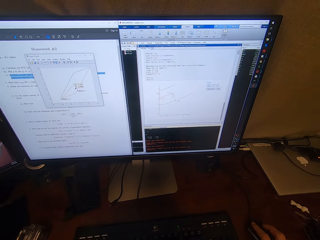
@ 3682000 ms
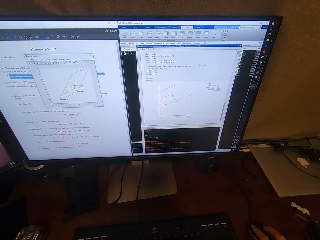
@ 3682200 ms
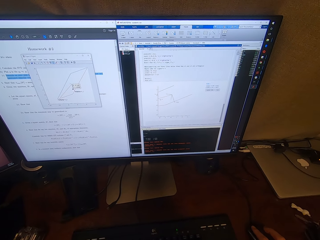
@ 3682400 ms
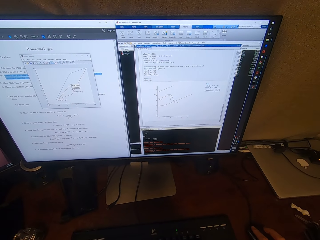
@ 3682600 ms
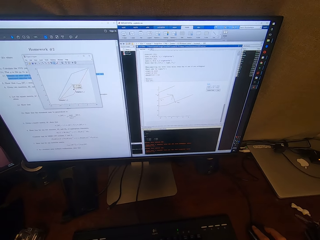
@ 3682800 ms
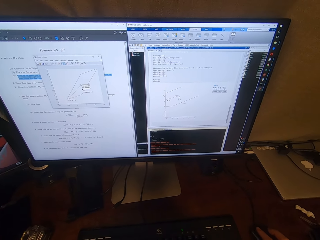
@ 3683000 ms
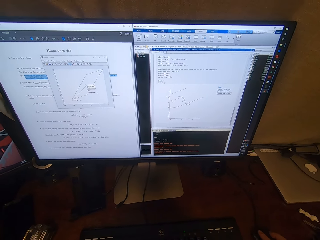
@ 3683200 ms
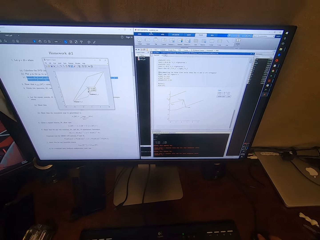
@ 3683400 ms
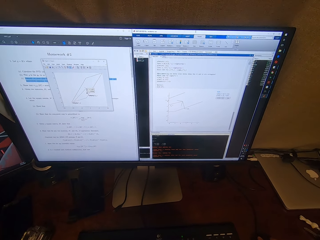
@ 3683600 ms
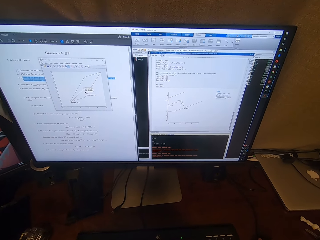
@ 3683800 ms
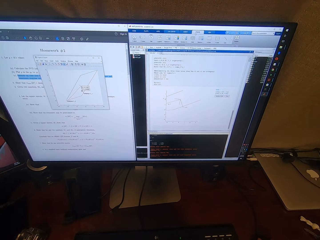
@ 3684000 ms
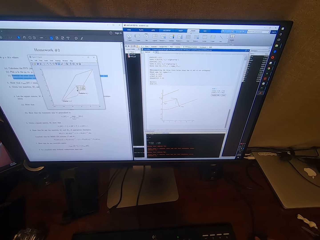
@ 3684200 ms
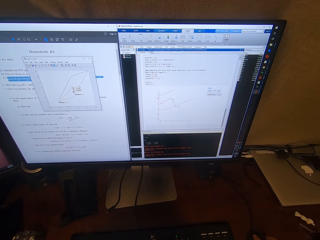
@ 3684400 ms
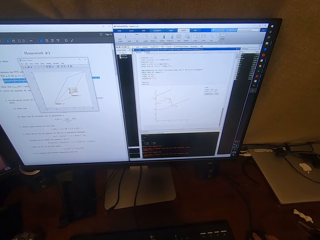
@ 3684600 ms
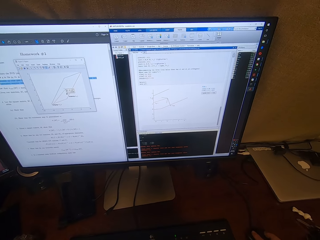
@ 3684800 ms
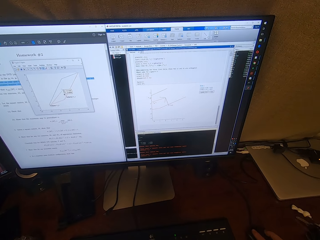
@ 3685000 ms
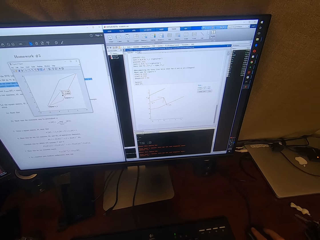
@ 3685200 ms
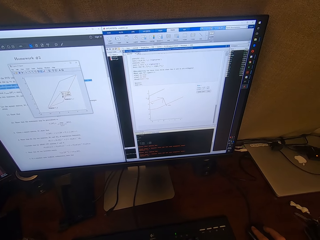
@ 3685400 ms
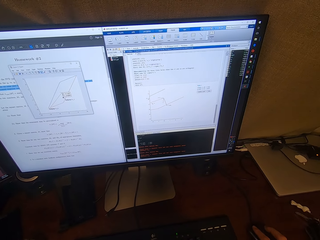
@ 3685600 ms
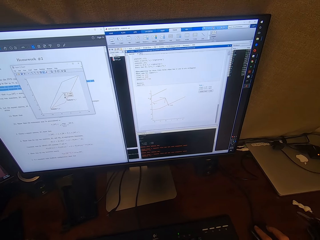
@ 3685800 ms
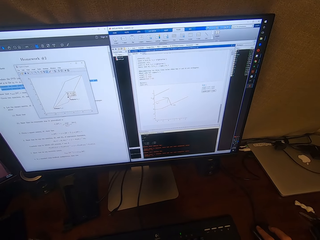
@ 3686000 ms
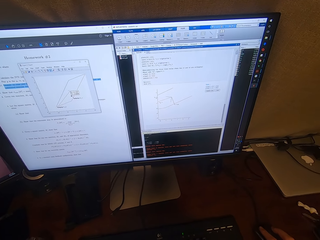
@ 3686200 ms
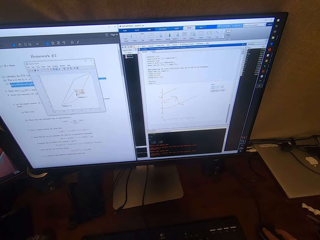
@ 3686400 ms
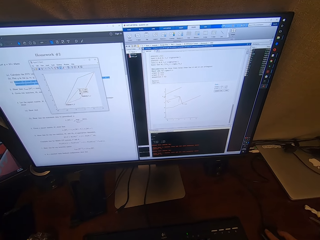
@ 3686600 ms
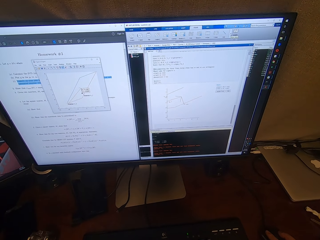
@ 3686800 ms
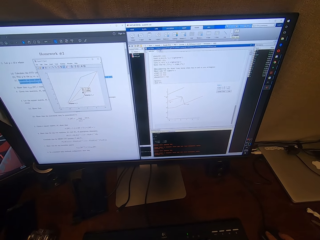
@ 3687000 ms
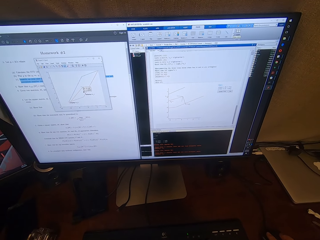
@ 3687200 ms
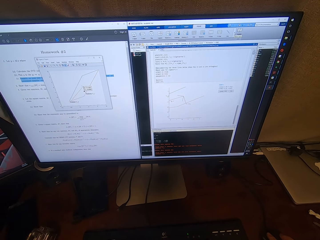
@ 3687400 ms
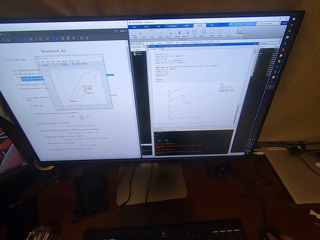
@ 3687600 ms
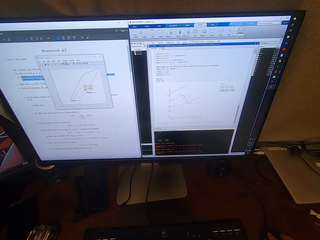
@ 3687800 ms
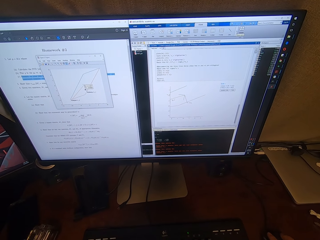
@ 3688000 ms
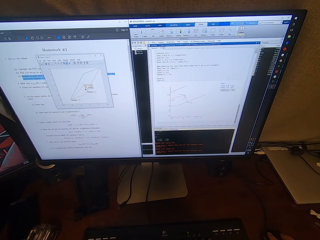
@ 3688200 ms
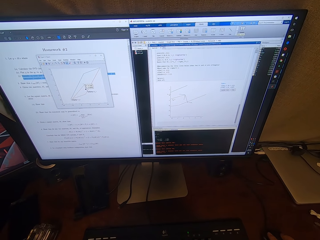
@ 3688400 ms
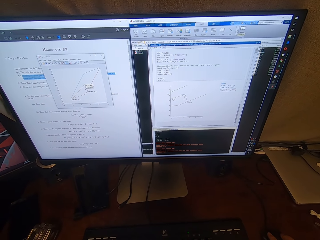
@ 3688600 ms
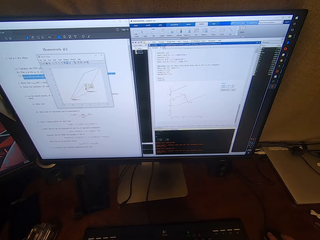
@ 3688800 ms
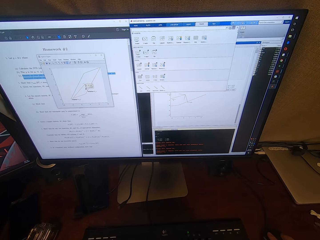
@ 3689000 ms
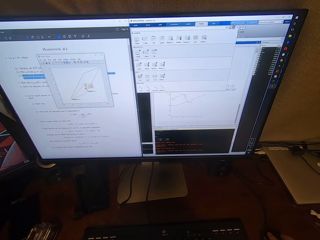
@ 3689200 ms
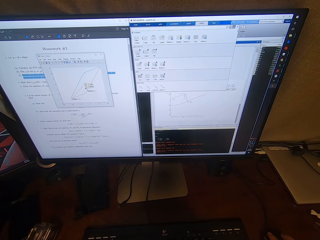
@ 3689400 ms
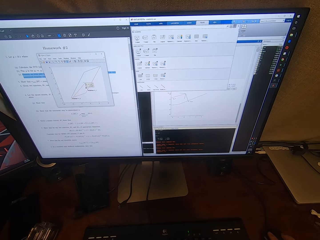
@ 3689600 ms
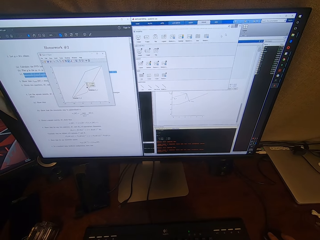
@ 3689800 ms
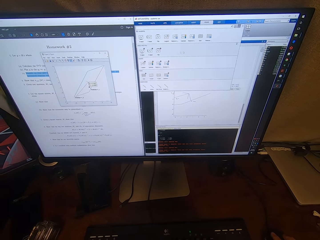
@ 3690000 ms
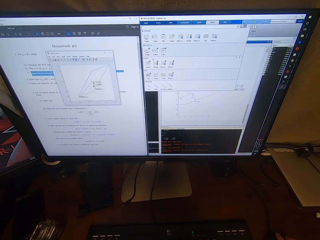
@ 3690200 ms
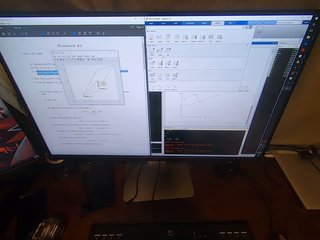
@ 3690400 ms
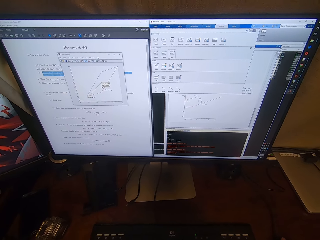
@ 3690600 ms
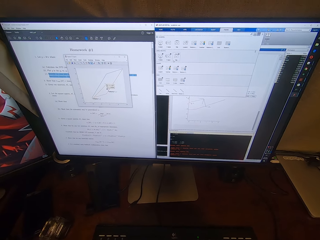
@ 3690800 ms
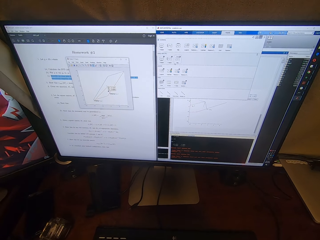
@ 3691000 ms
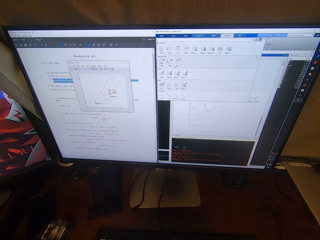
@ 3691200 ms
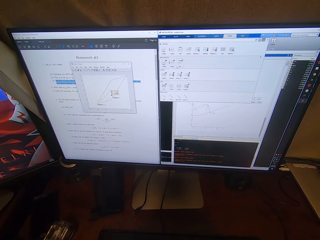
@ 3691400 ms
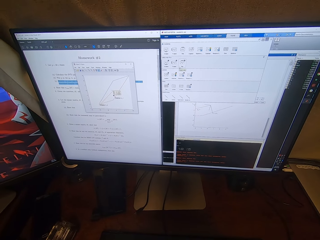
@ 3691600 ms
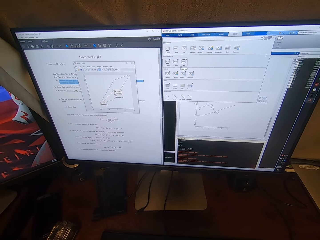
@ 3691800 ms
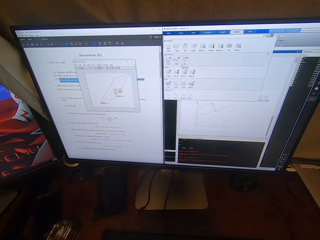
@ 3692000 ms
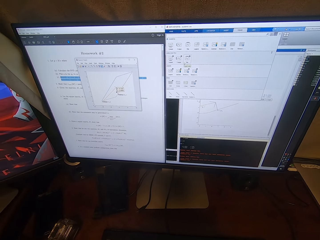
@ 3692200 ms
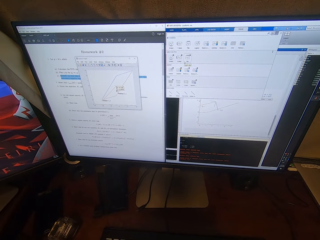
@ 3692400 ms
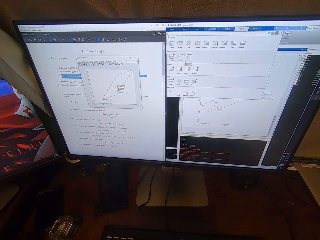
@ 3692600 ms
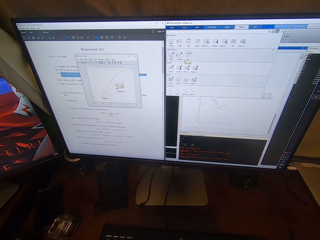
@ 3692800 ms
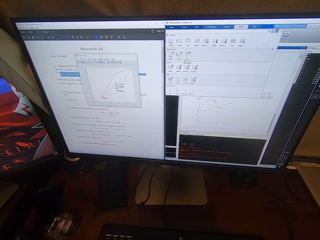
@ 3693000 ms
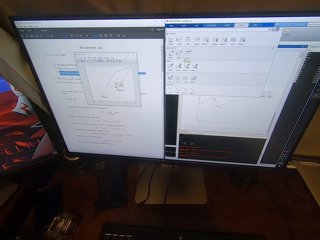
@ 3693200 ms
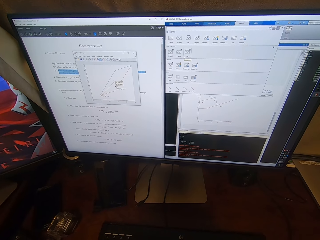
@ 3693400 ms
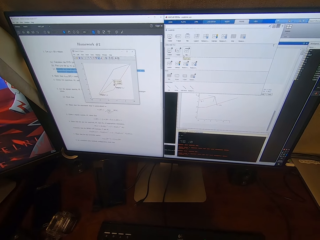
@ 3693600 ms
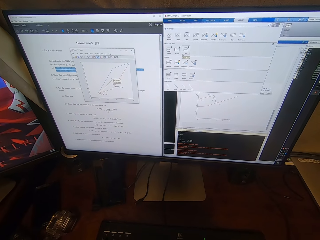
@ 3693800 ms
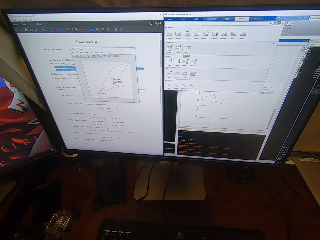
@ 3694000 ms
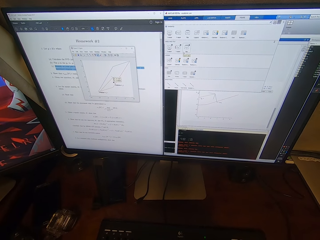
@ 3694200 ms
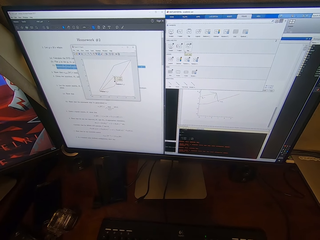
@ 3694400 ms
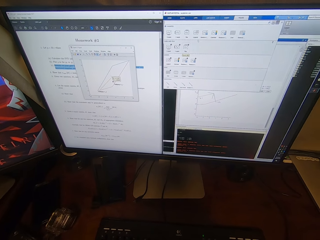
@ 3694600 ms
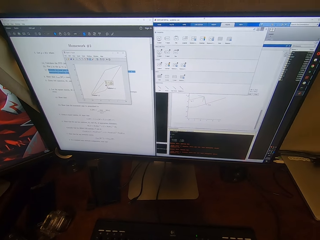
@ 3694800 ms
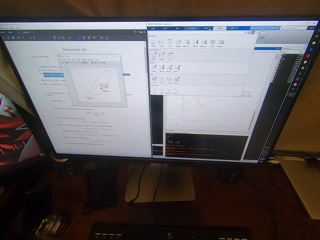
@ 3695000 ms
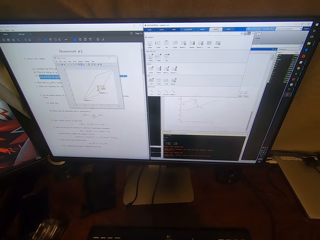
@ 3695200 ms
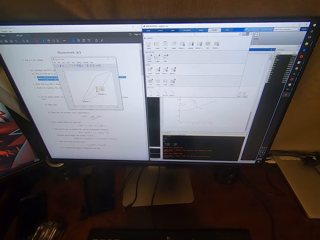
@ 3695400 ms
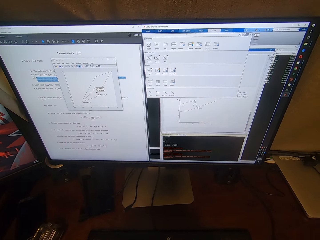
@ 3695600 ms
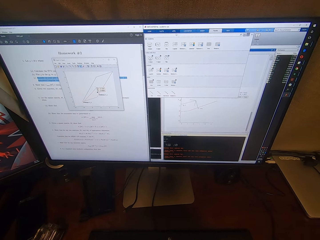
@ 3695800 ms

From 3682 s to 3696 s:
The camera wearer talks. They look around a room. They talk.

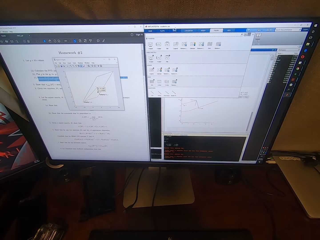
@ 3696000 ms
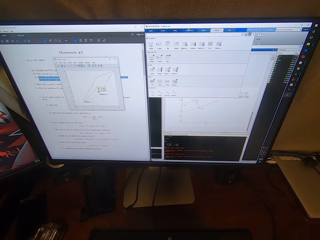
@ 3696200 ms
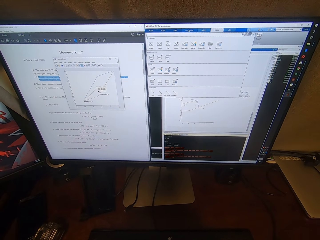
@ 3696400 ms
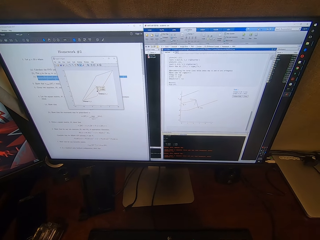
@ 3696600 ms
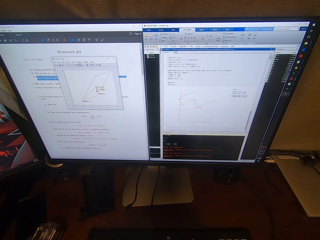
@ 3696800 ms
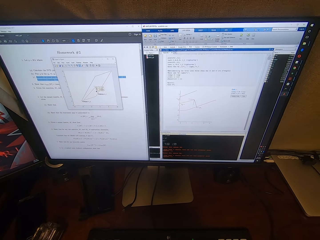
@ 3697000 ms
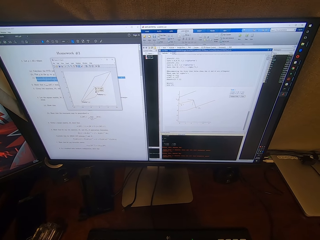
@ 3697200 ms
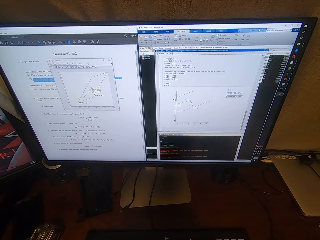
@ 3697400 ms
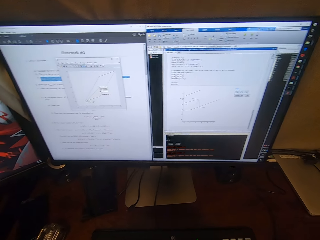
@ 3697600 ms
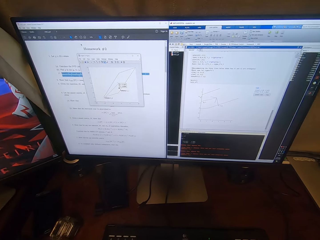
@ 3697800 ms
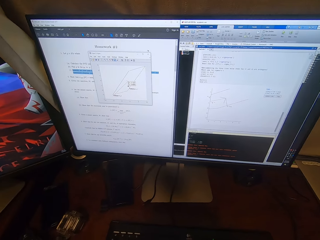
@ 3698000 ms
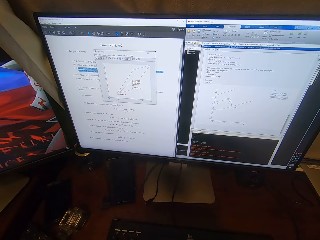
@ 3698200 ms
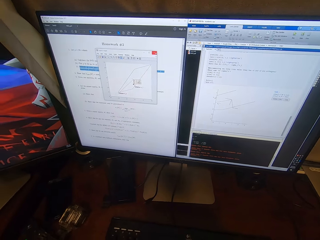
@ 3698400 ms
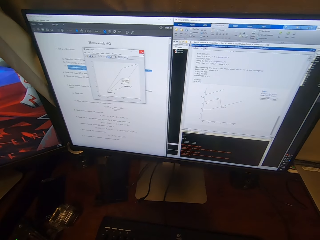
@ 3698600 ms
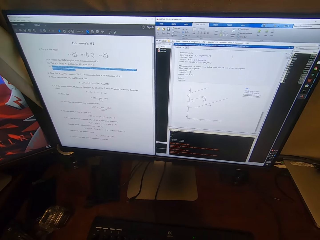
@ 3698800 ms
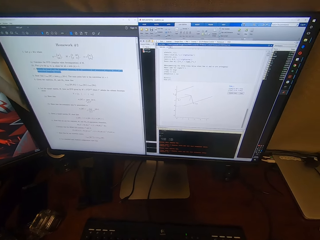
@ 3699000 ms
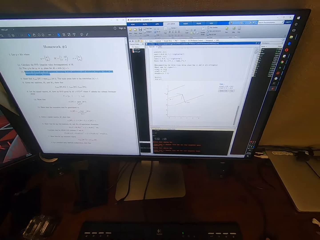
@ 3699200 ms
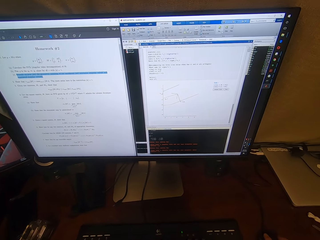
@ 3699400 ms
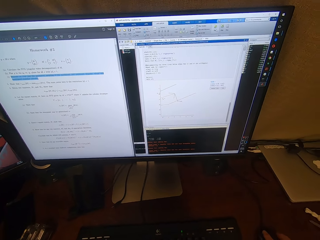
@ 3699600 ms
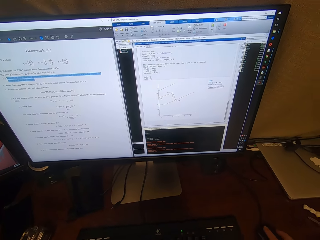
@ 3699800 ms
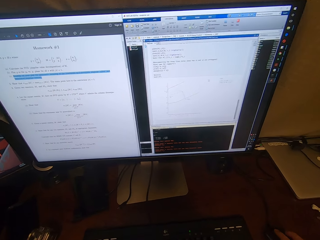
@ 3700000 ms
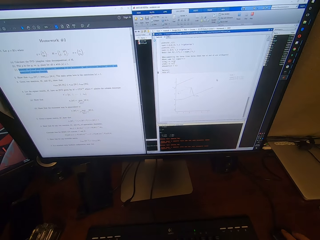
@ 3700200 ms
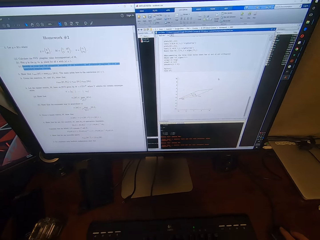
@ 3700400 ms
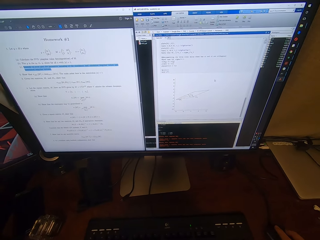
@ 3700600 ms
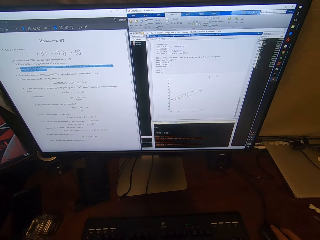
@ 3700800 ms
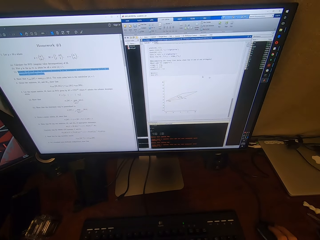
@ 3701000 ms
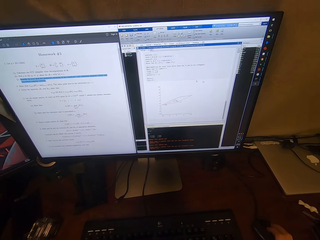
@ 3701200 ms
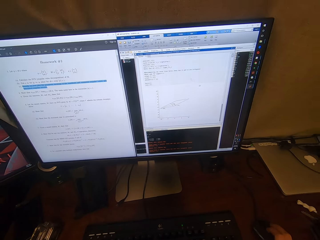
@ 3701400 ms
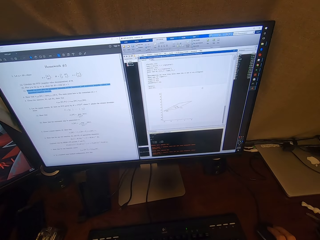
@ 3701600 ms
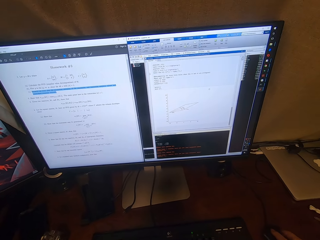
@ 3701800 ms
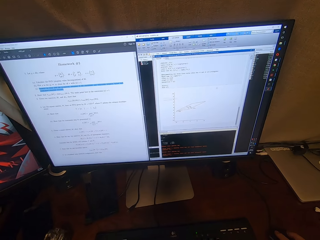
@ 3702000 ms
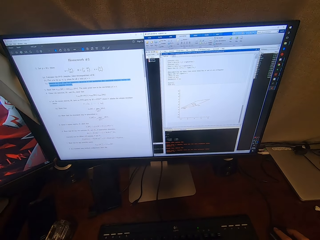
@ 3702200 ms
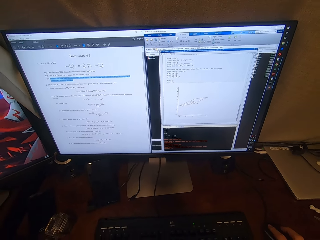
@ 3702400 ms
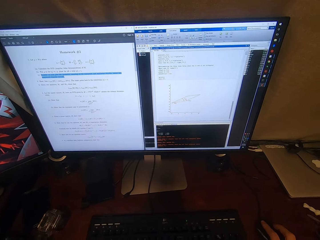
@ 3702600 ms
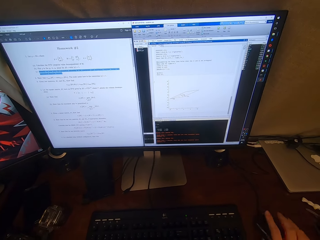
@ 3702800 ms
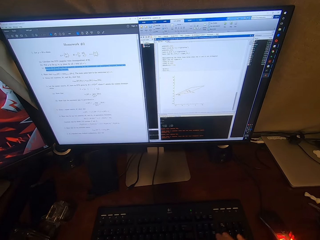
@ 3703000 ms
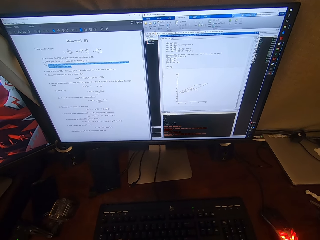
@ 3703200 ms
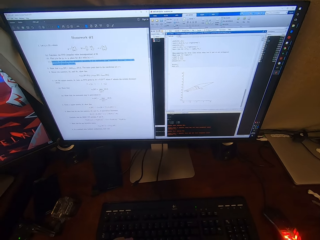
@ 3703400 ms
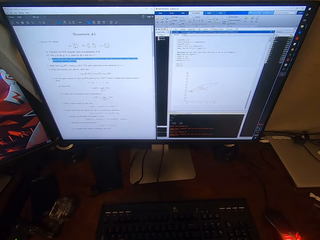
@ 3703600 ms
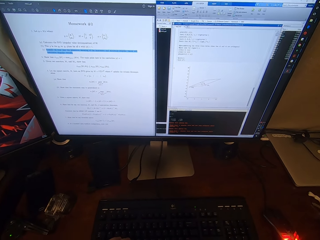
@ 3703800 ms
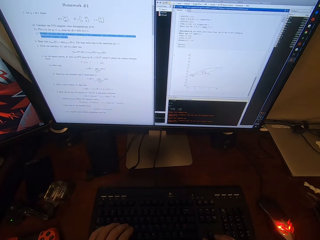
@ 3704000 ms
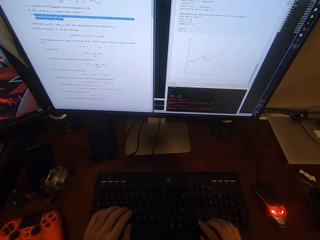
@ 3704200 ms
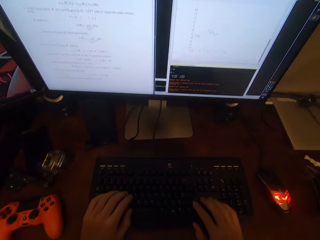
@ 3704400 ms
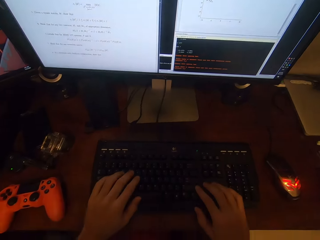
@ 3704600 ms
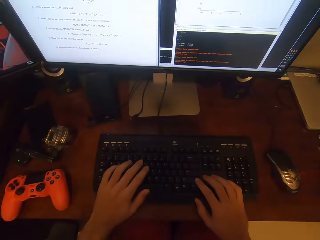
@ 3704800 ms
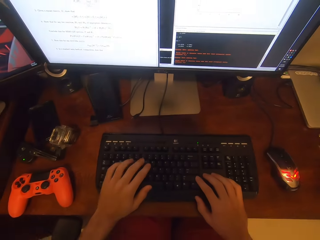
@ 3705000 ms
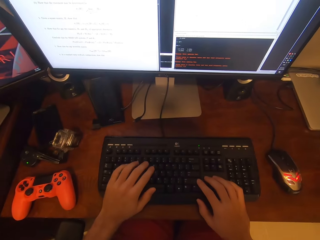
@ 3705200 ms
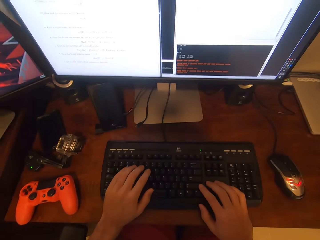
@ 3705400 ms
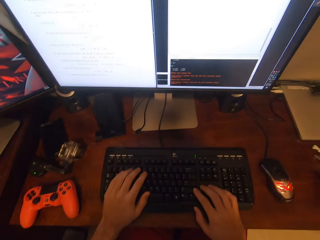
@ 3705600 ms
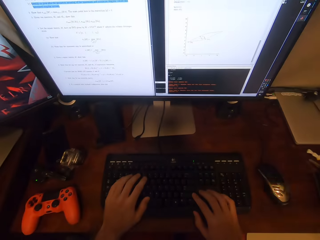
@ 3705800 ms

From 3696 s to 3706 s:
The camera wearer clicks a mouse. They look around. They operate the desktop with the keyboard.
